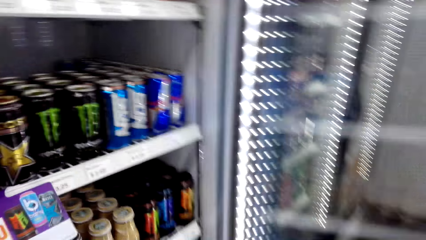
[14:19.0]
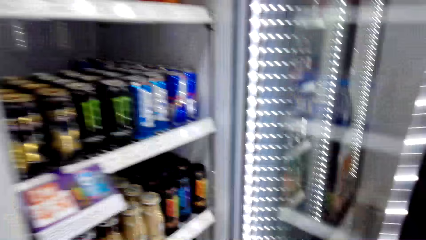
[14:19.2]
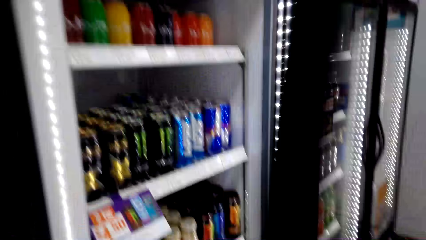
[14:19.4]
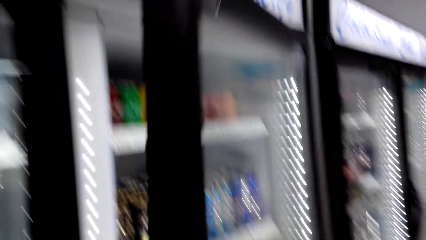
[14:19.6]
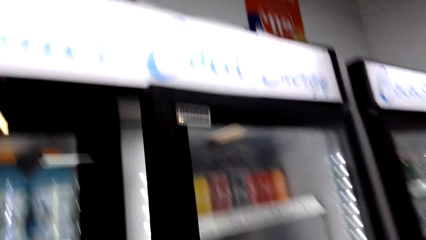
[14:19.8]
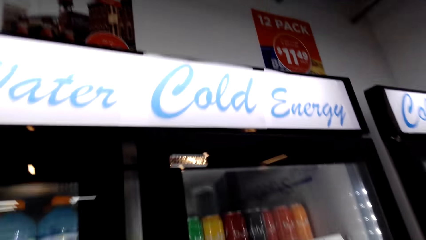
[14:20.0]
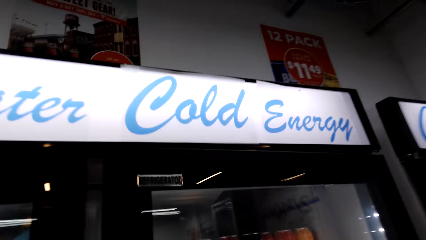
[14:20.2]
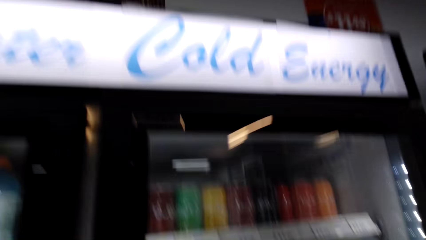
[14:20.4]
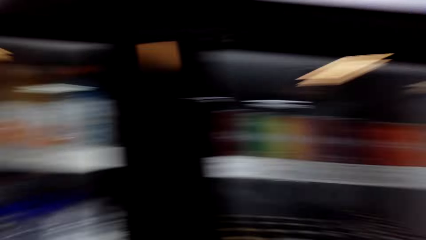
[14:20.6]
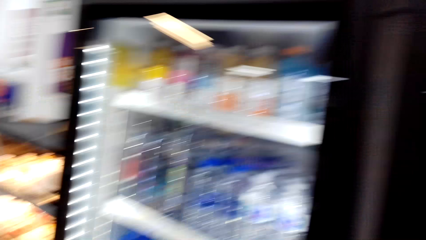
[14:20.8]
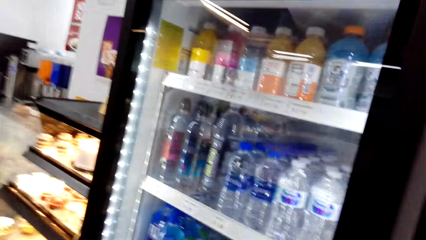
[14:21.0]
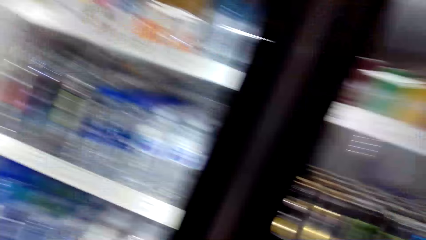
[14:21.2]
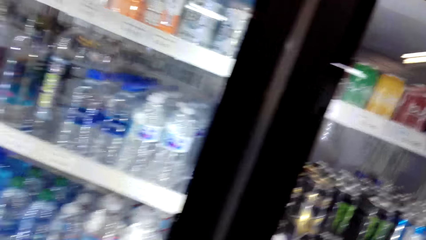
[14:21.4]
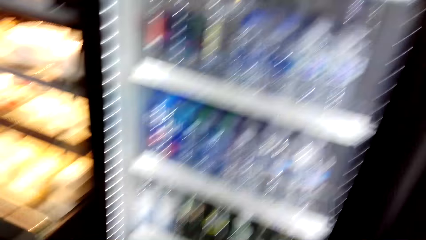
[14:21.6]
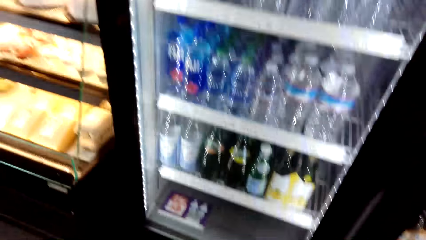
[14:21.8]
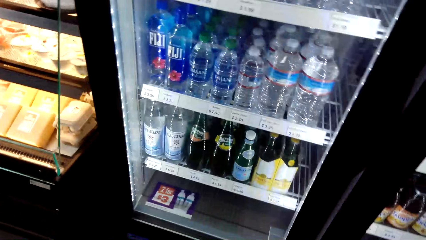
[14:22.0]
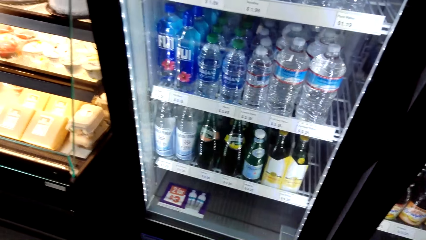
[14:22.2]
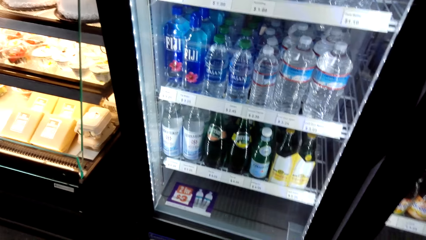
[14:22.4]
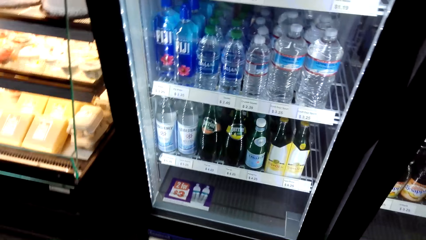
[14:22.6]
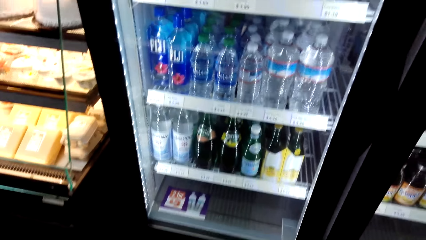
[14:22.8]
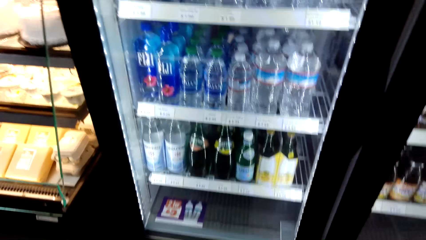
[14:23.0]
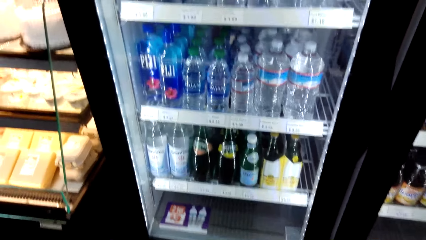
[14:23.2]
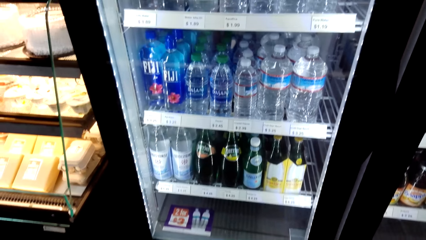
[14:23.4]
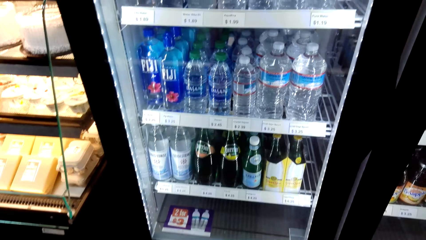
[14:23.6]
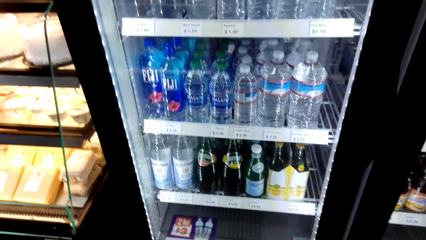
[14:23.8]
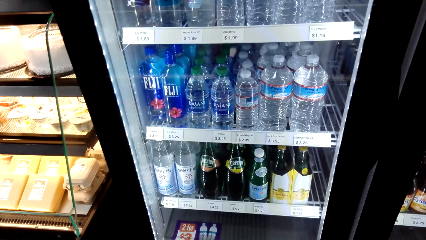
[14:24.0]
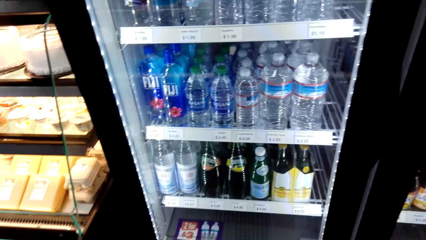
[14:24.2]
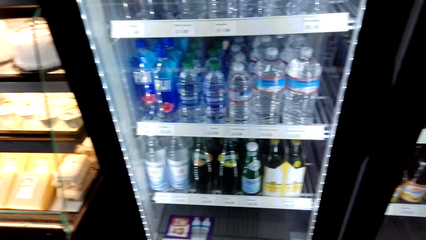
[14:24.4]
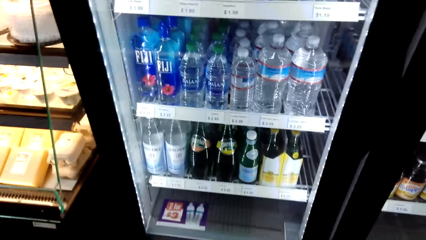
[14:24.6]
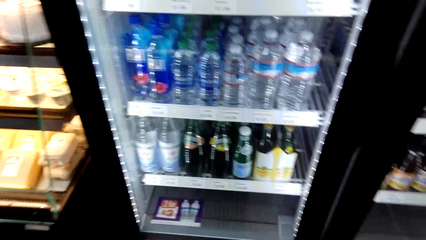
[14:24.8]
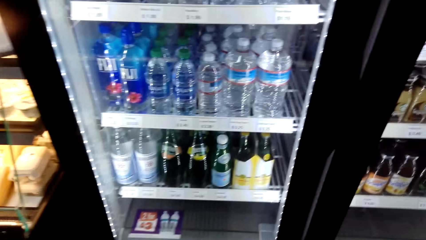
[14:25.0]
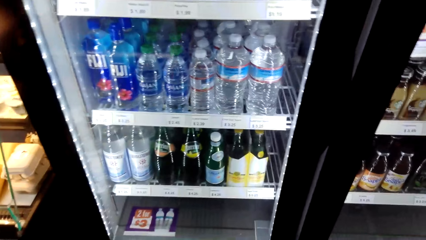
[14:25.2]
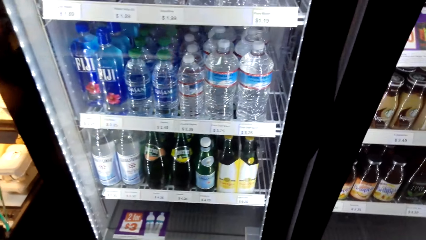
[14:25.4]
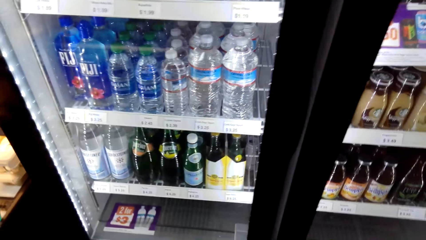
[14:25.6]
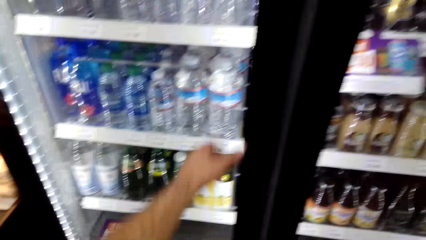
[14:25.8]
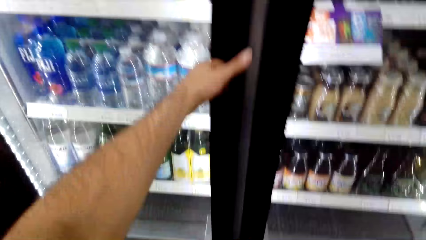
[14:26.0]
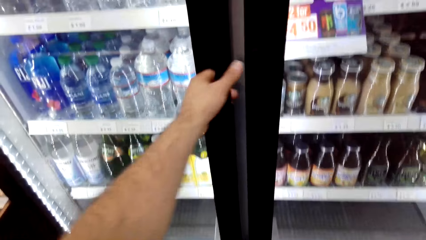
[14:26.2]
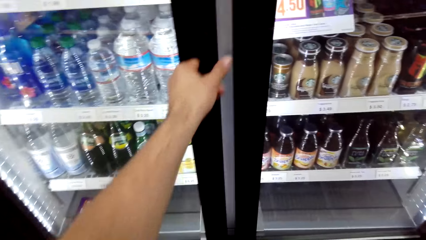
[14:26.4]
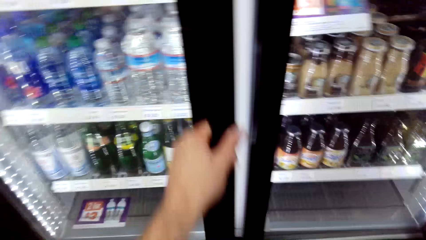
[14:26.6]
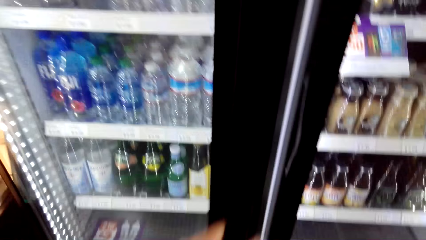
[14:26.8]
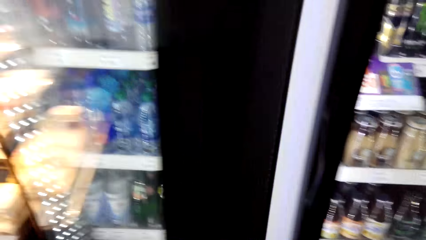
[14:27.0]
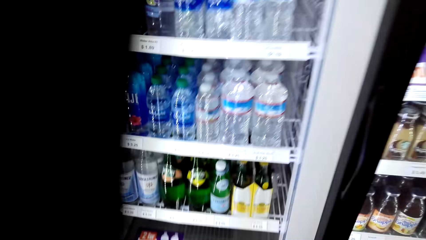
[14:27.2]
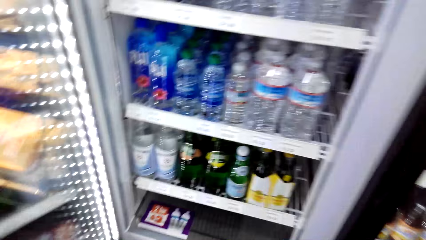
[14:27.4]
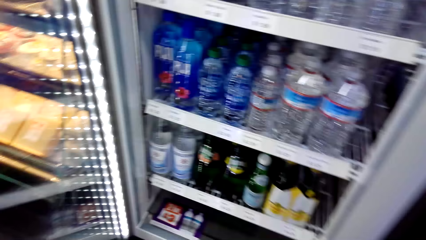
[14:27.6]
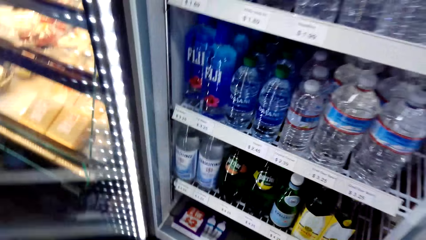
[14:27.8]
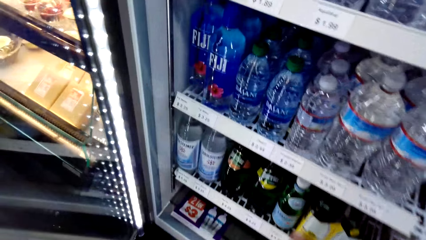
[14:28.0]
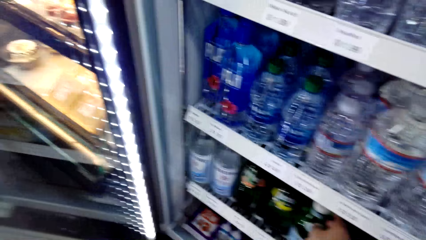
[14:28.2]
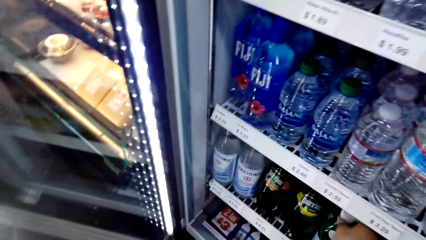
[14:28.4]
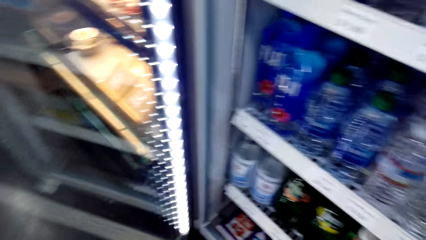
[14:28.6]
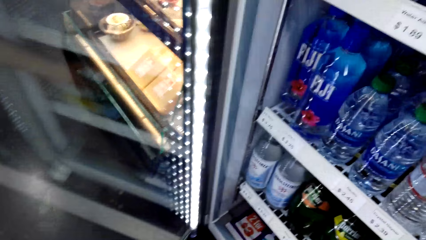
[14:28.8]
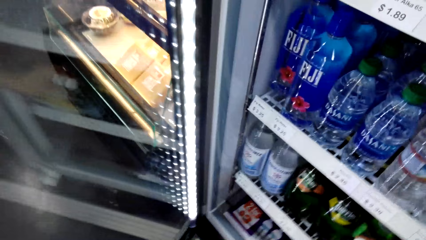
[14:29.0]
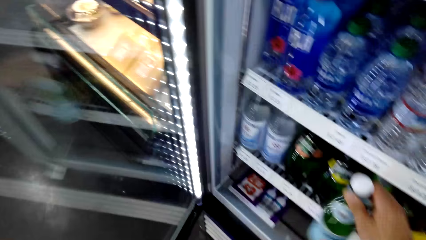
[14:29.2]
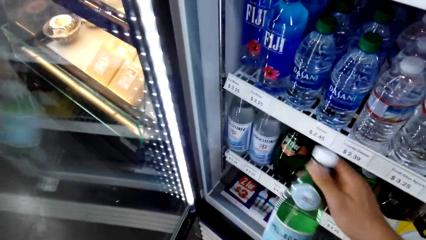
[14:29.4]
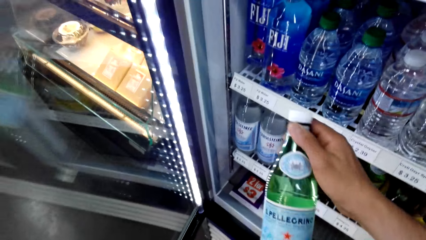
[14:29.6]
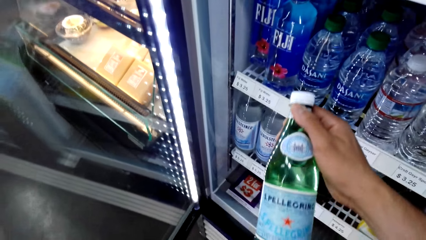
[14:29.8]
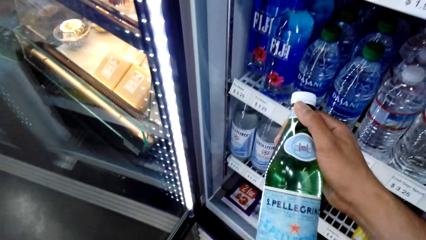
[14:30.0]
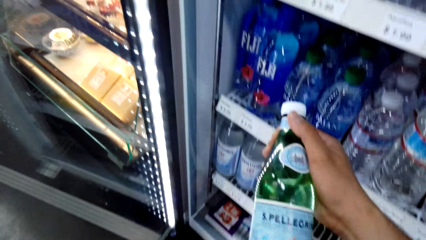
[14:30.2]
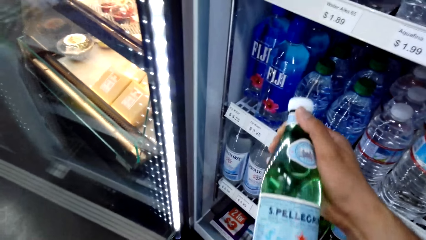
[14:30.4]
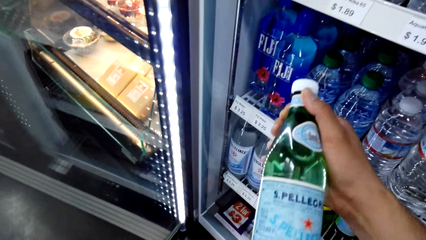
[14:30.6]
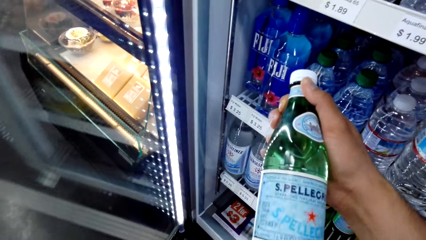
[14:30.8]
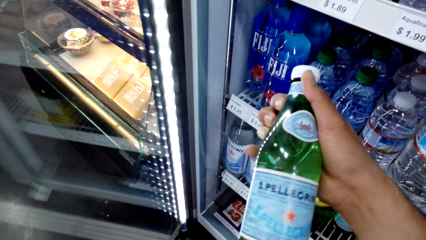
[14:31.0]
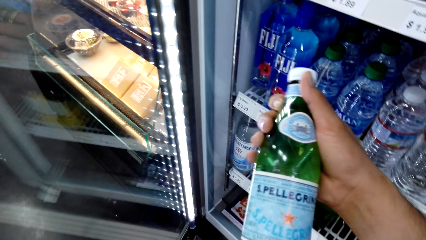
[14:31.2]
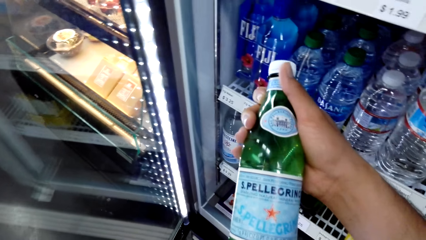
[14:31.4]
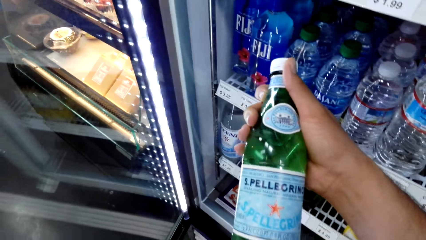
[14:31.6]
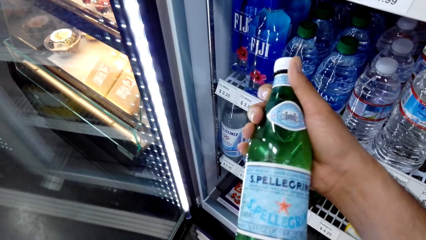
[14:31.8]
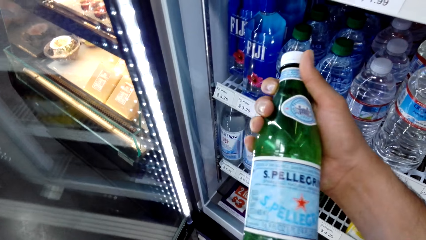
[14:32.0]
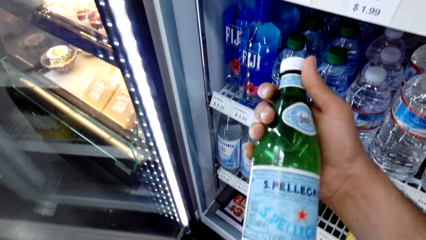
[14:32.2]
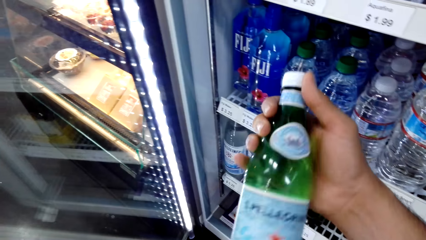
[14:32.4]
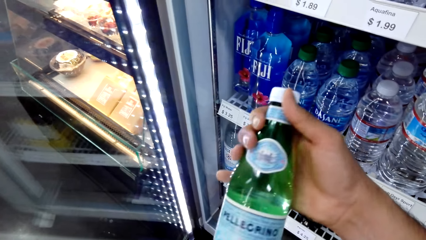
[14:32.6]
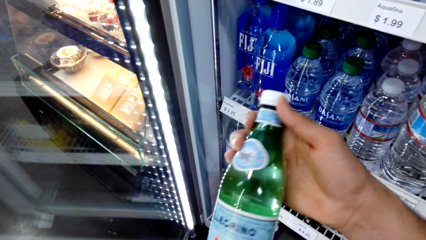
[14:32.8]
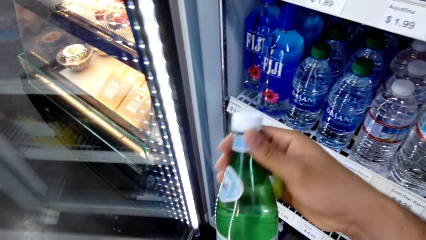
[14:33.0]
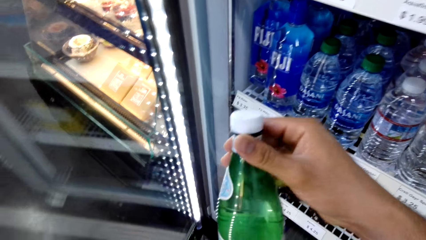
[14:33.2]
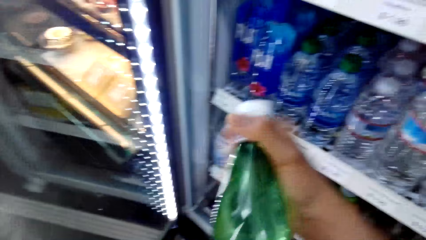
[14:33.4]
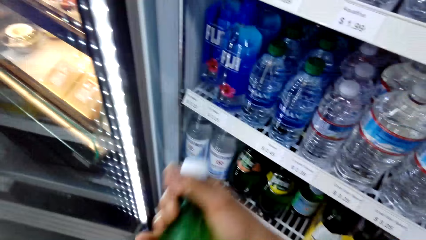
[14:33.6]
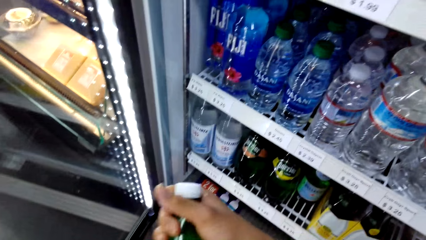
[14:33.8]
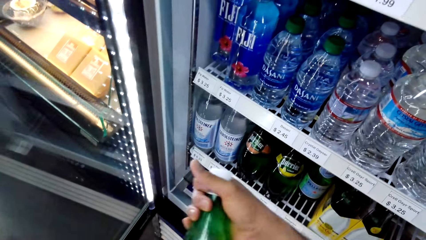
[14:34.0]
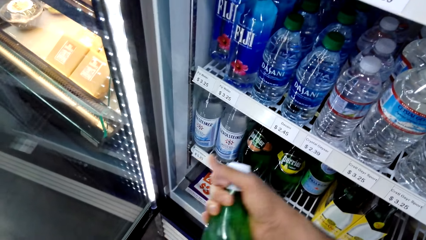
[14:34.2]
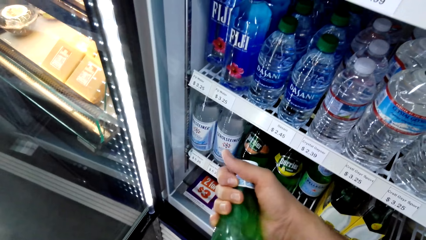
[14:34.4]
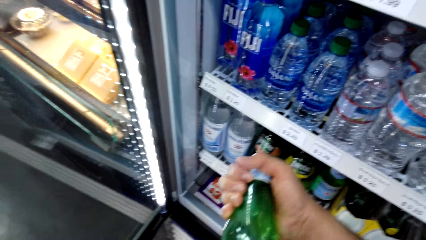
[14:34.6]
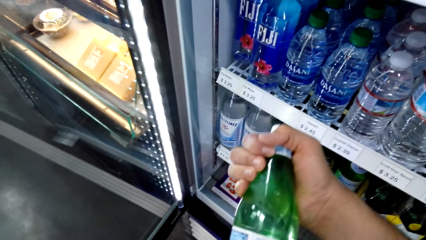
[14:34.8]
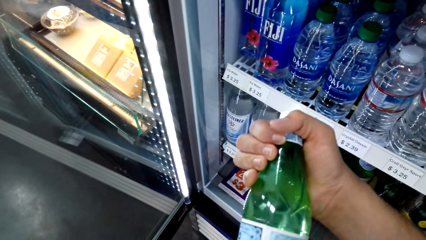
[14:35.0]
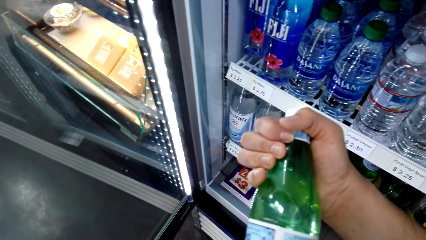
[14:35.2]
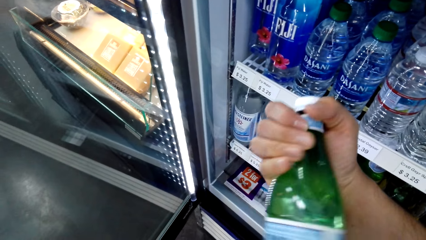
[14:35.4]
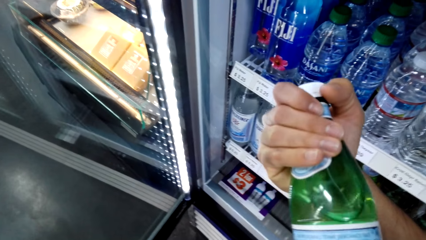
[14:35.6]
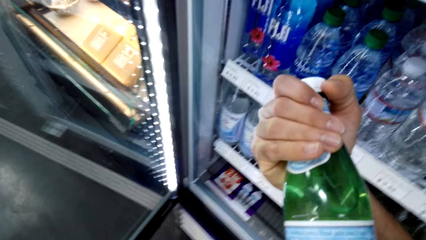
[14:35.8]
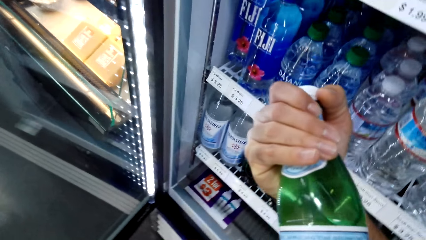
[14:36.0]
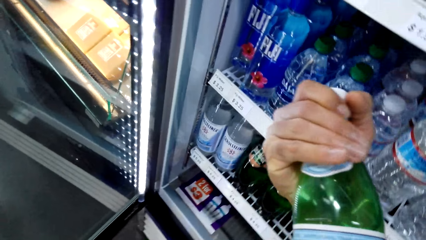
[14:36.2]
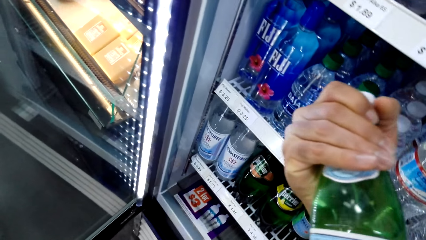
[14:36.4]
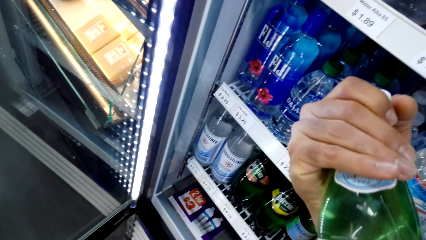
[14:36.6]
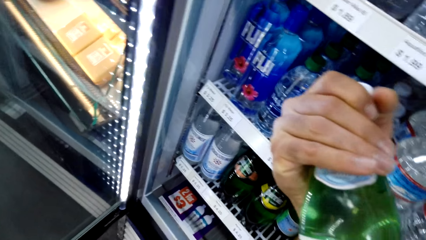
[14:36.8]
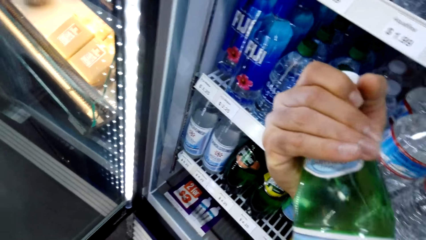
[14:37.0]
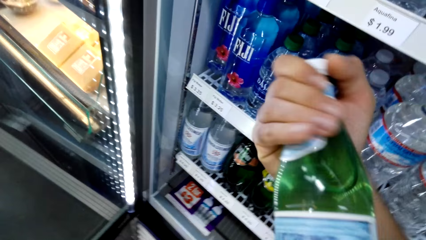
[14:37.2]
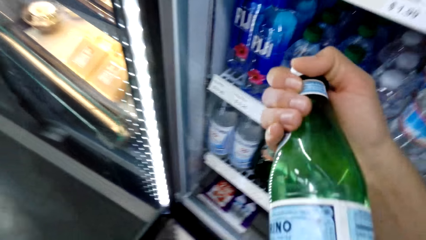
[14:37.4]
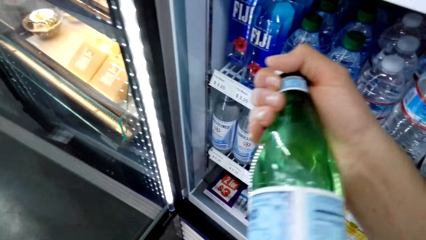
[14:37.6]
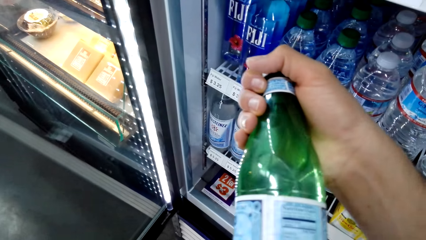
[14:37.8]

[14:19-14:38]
The camera wearer closes the fridge. They look around. They open another fridge door. They pick a bottle of a drink. They look at the drink.
